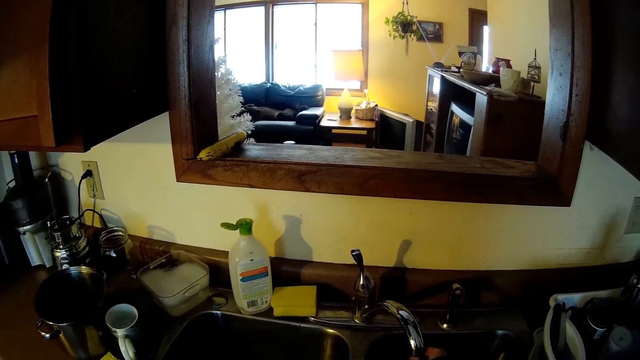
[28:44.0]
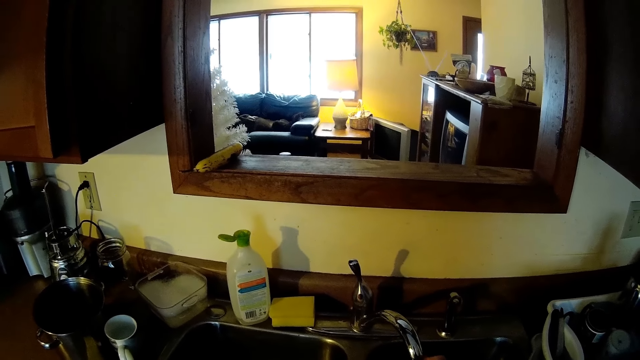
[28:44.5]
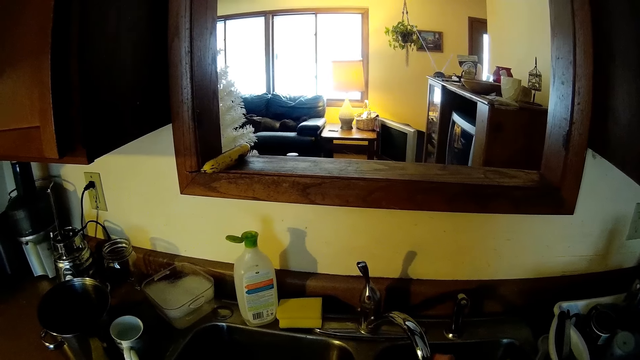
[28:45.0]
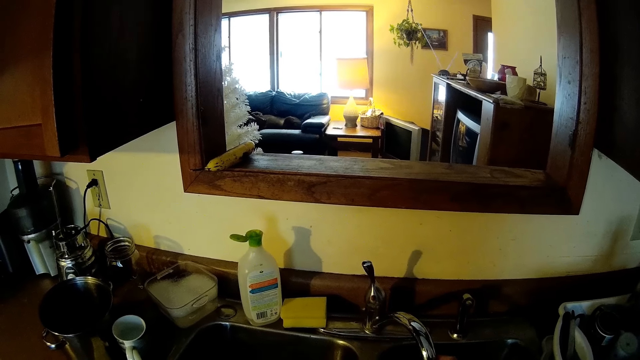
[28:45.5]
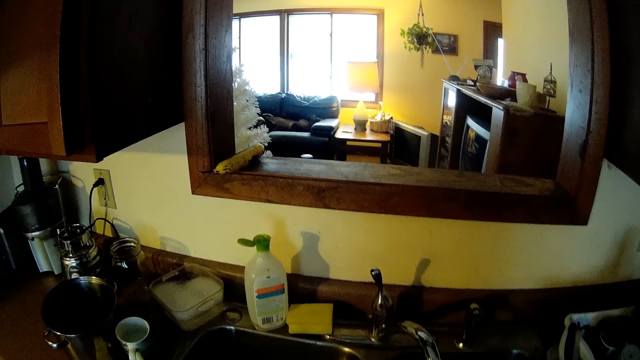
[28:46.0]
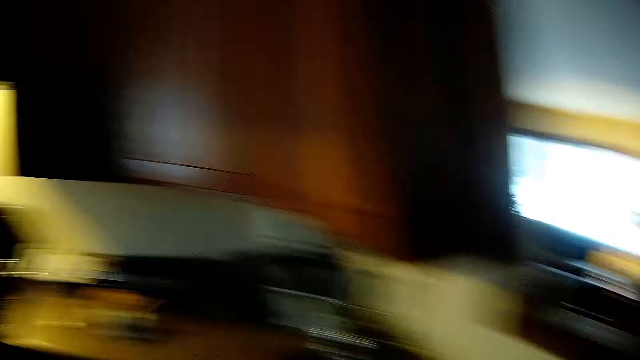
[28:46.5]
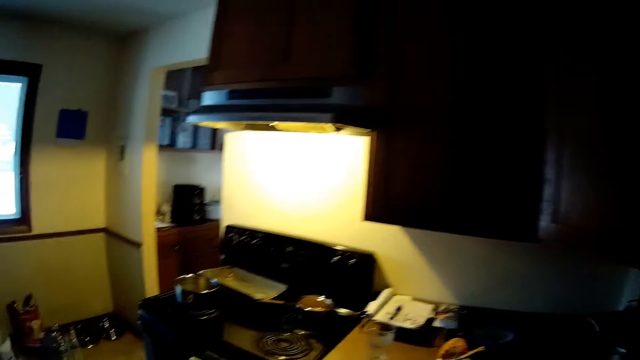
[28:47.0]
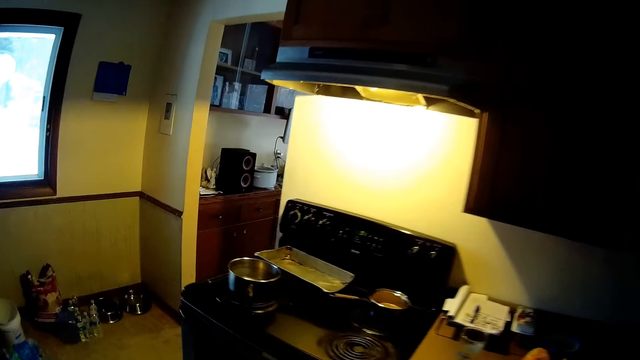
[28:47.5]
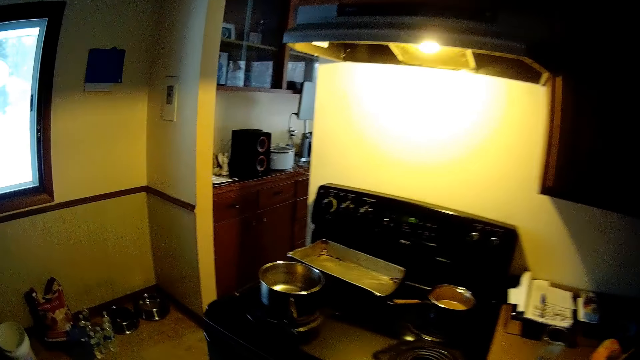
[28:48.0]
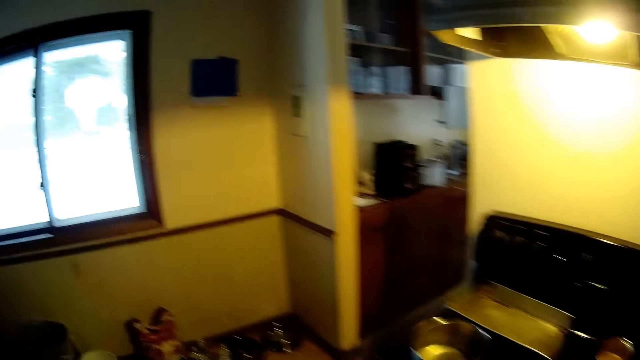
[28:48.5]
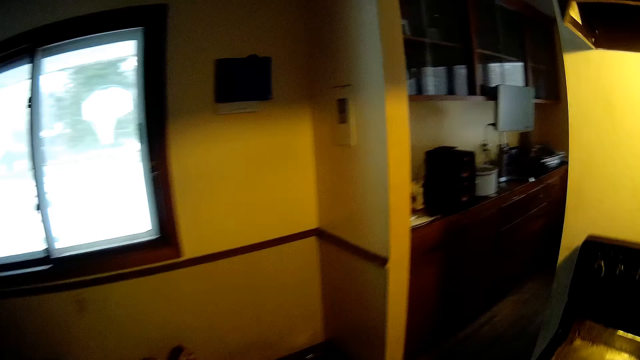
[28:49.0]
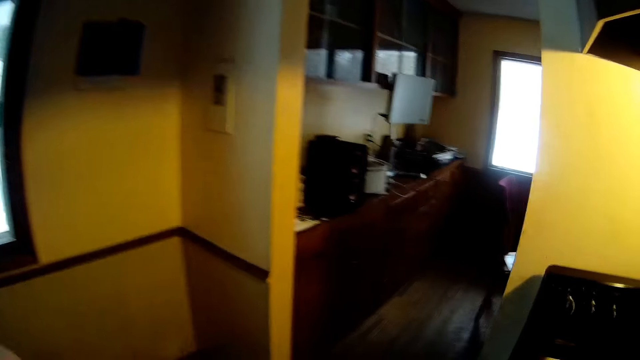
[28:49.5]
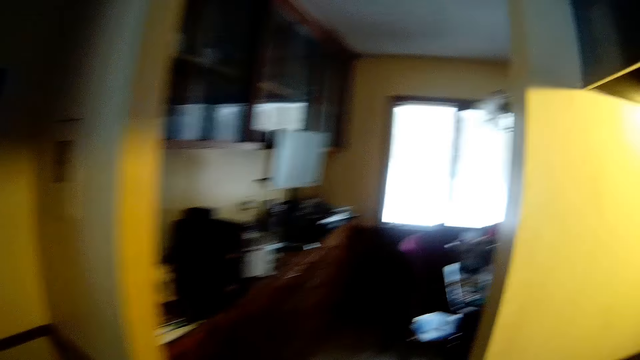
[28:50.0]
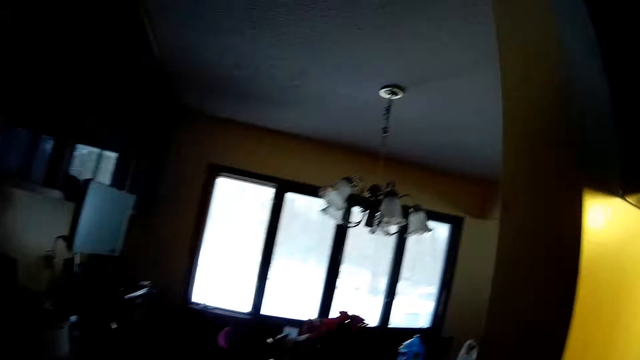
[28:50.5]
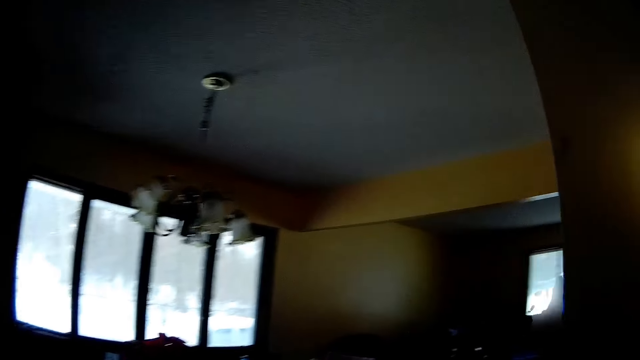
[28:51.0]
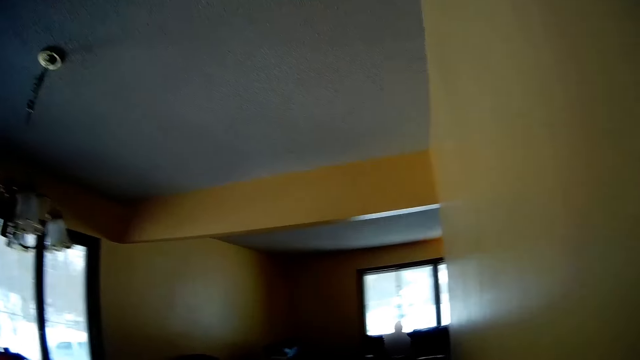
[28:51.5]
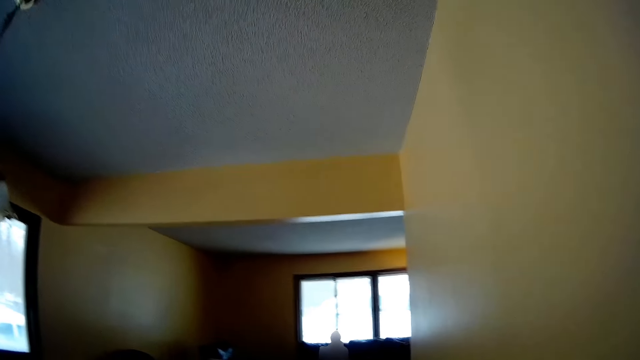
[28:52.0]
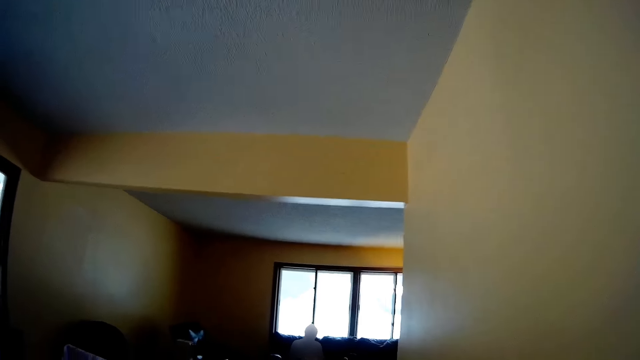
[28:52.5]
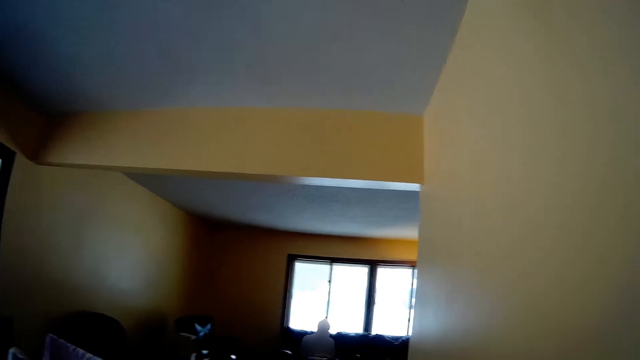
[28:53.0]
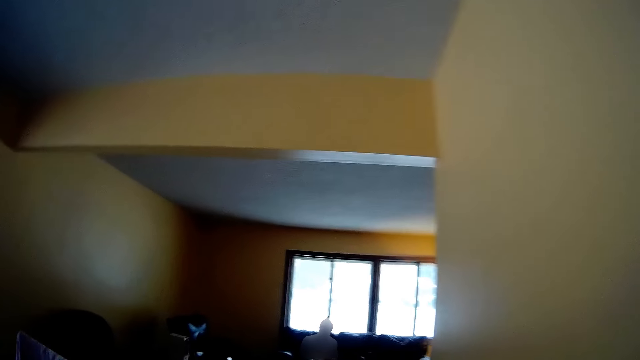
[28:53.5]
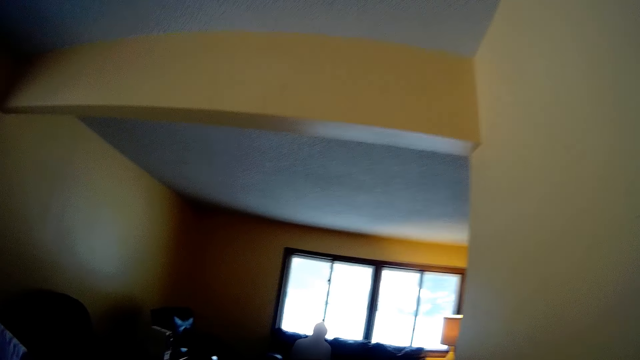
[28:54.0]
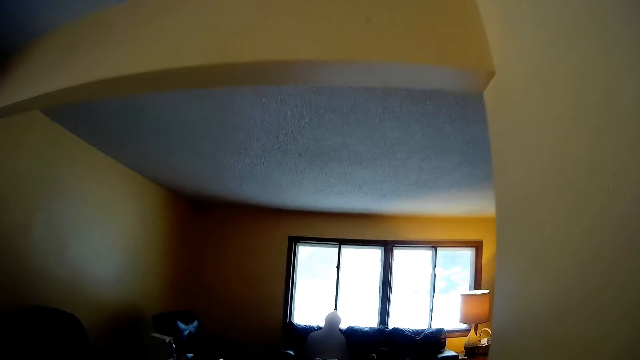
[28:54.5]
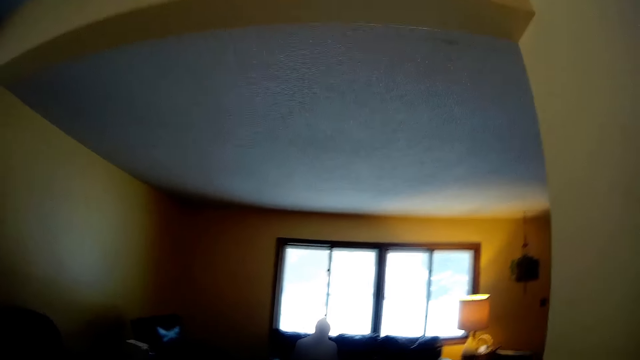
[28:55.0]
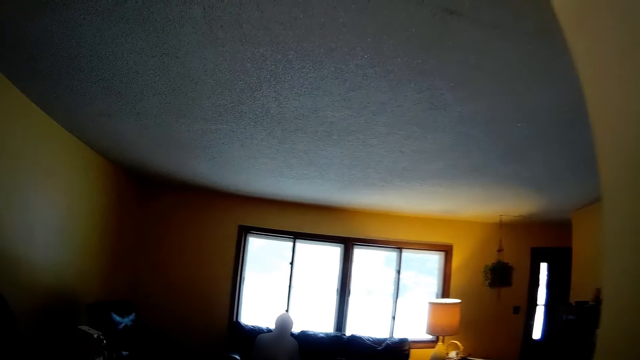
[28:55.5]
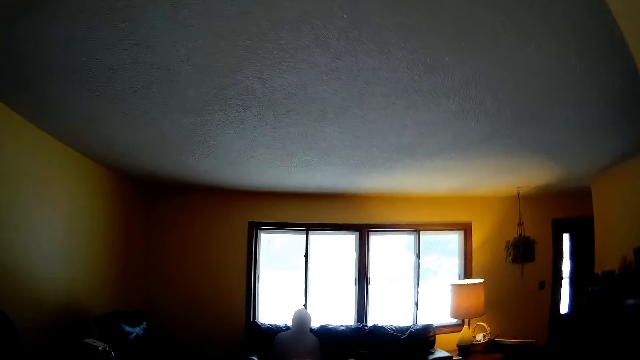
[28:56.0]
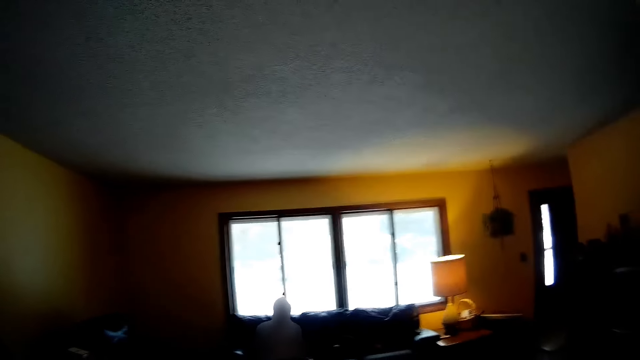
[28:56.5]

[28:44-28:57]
The camera wearer walks to the room. They direct the camera towards a person.
